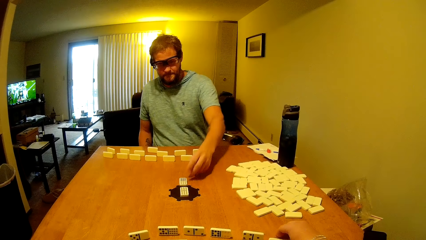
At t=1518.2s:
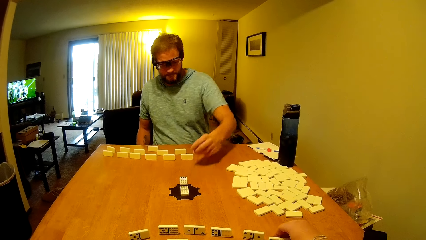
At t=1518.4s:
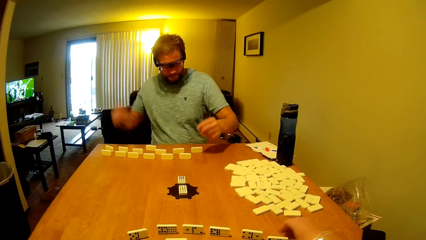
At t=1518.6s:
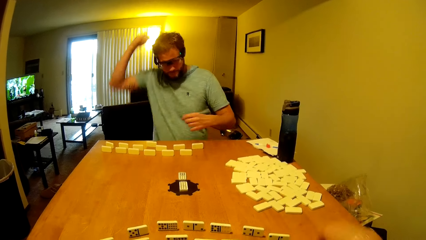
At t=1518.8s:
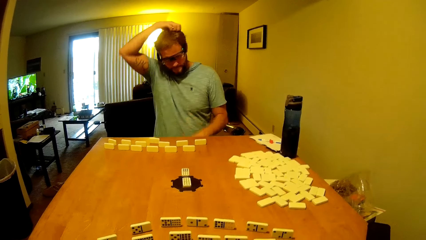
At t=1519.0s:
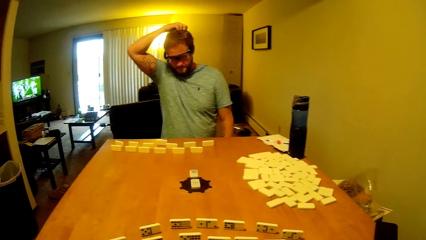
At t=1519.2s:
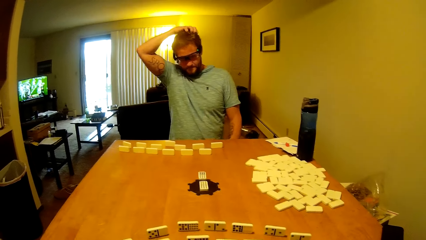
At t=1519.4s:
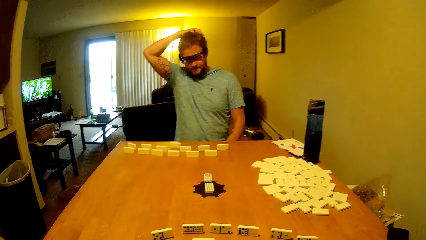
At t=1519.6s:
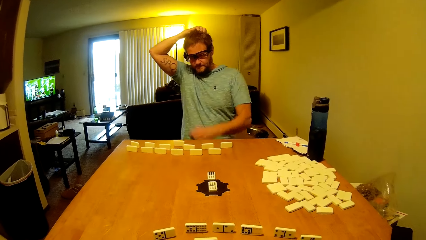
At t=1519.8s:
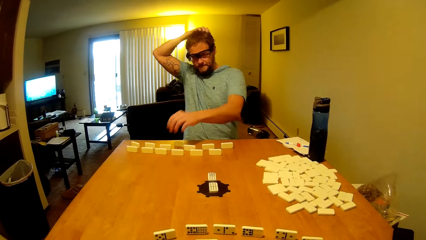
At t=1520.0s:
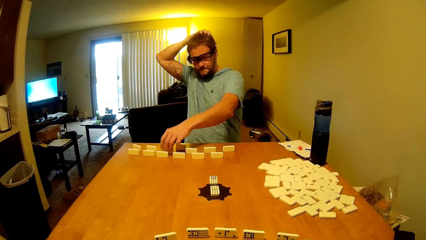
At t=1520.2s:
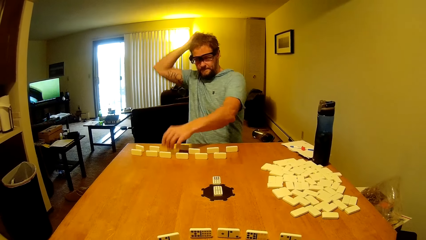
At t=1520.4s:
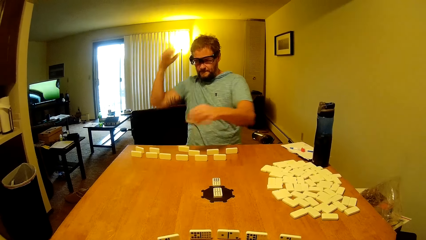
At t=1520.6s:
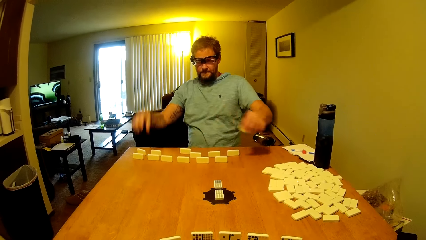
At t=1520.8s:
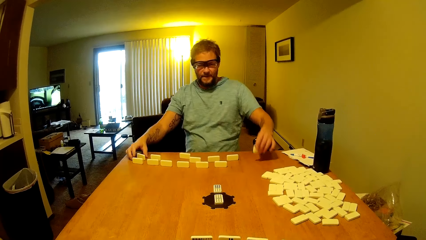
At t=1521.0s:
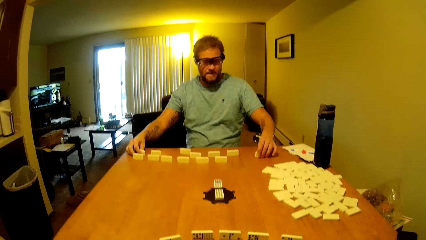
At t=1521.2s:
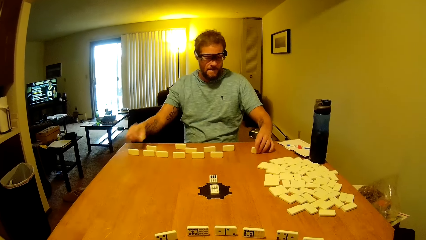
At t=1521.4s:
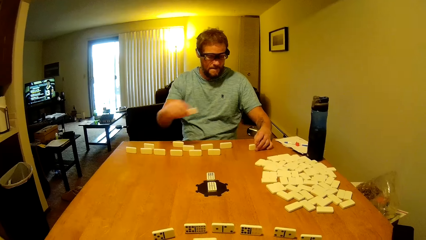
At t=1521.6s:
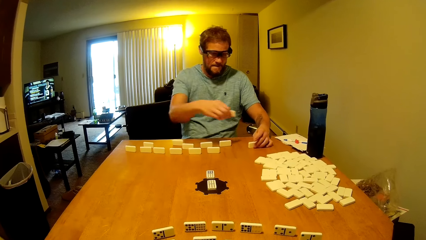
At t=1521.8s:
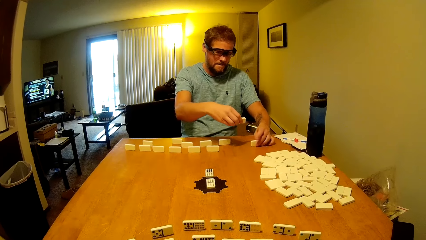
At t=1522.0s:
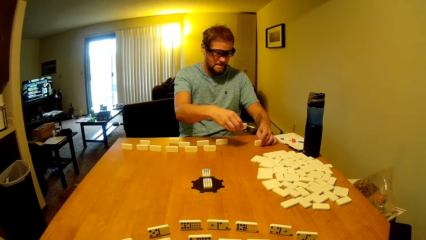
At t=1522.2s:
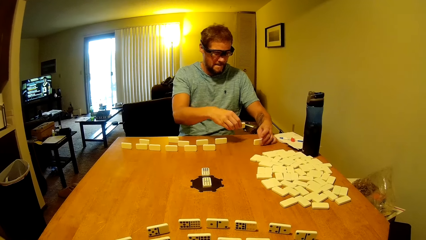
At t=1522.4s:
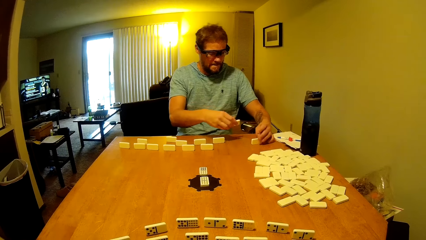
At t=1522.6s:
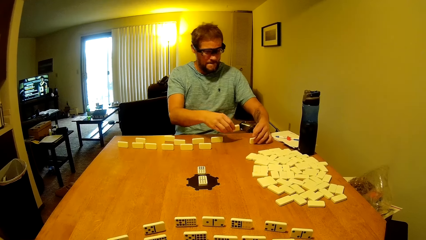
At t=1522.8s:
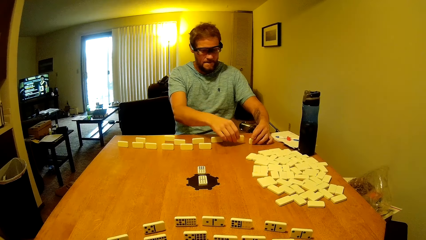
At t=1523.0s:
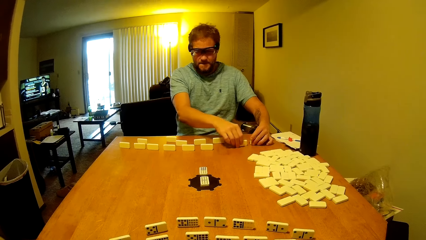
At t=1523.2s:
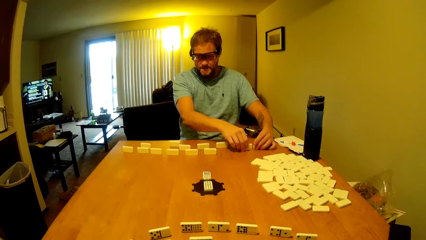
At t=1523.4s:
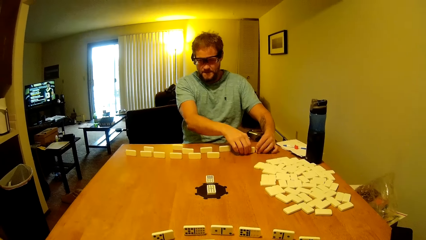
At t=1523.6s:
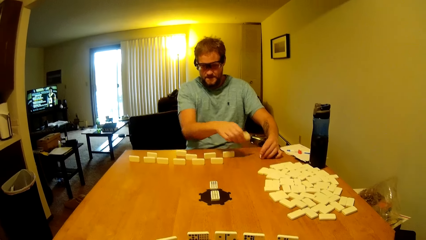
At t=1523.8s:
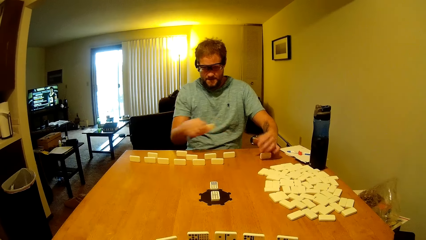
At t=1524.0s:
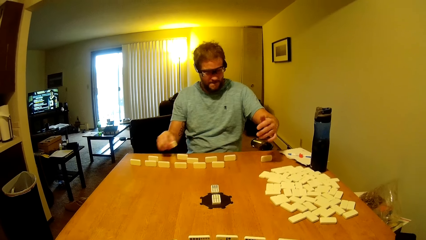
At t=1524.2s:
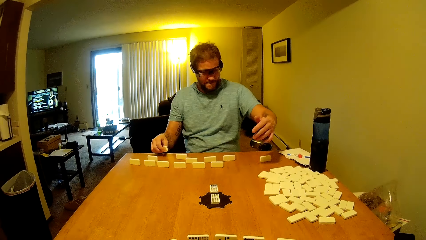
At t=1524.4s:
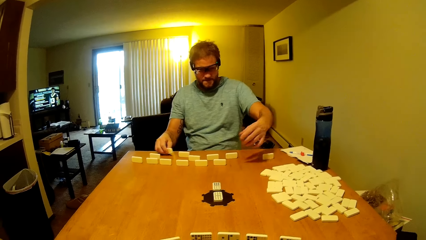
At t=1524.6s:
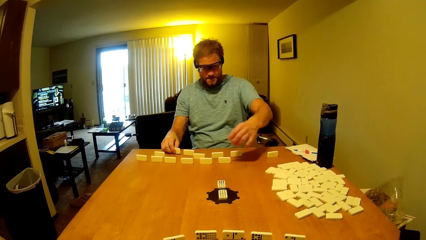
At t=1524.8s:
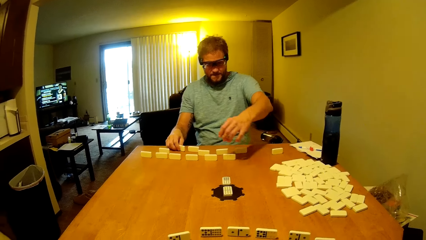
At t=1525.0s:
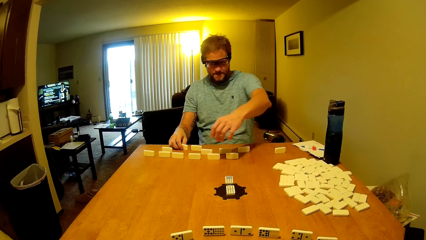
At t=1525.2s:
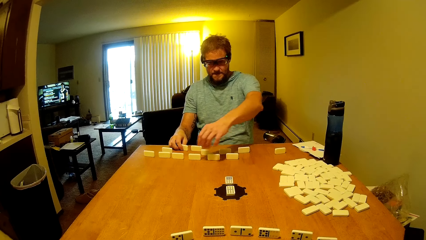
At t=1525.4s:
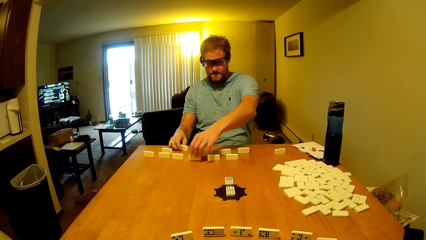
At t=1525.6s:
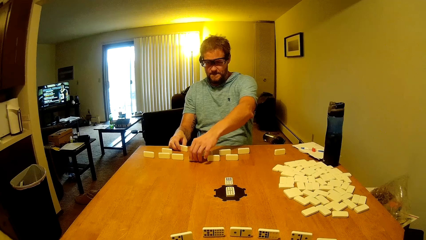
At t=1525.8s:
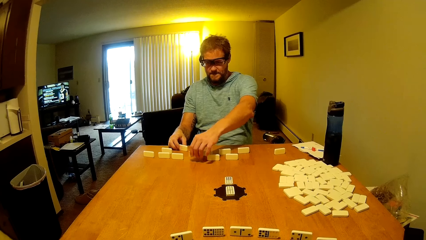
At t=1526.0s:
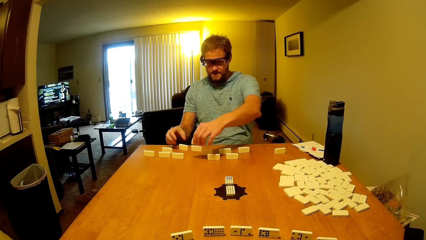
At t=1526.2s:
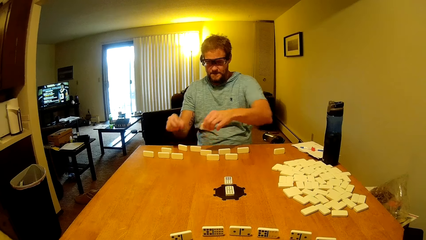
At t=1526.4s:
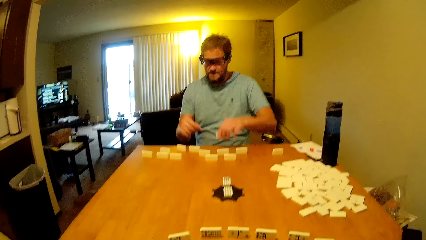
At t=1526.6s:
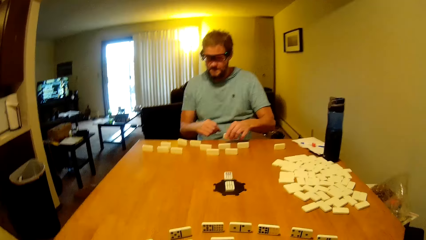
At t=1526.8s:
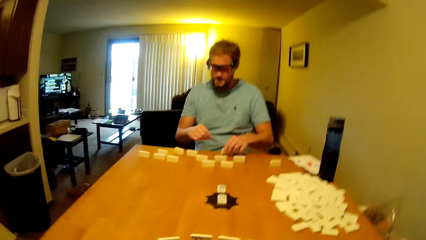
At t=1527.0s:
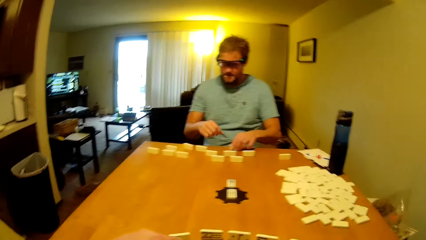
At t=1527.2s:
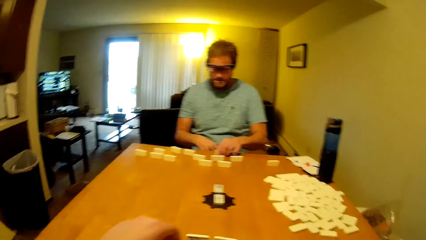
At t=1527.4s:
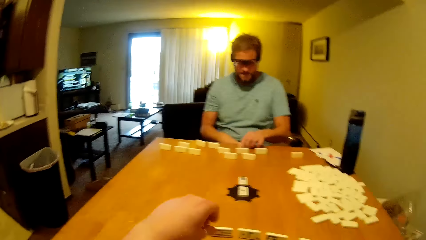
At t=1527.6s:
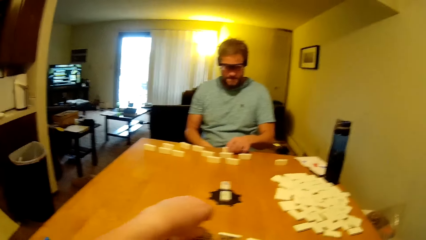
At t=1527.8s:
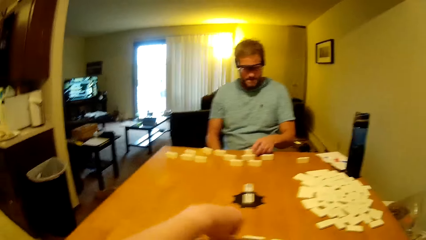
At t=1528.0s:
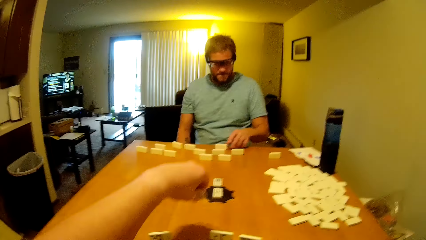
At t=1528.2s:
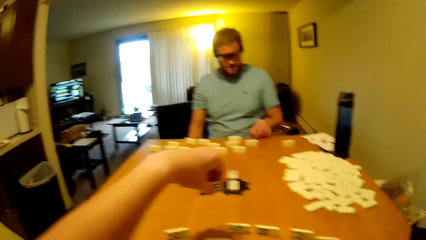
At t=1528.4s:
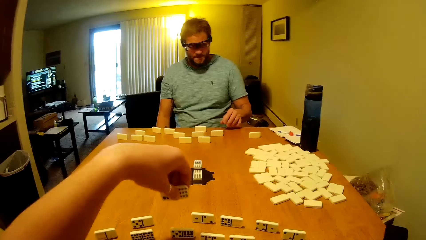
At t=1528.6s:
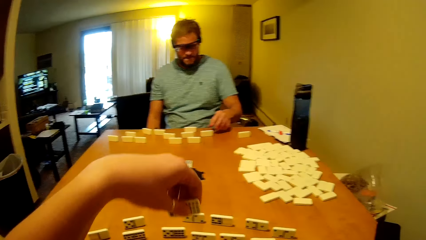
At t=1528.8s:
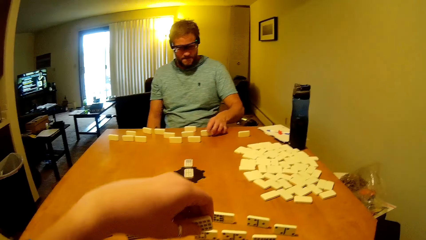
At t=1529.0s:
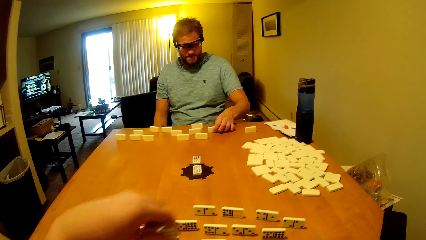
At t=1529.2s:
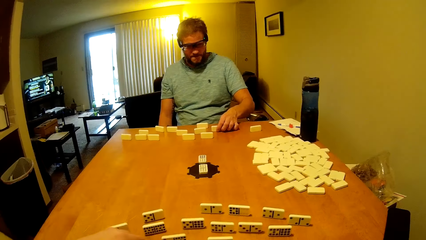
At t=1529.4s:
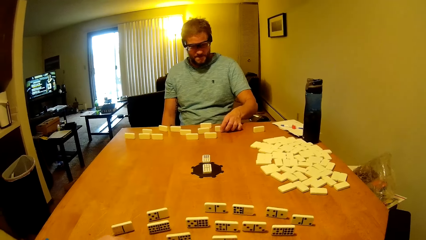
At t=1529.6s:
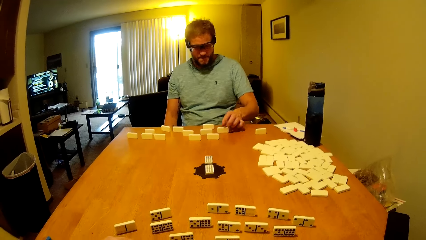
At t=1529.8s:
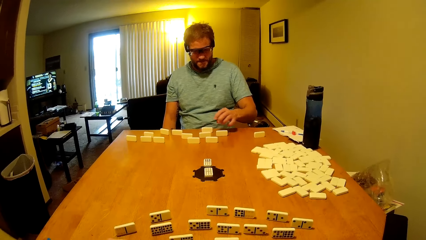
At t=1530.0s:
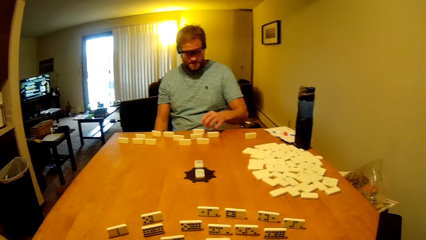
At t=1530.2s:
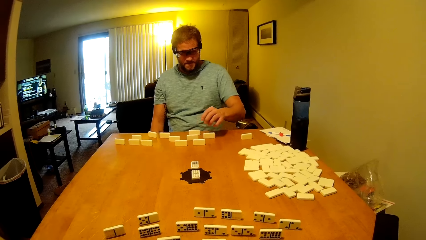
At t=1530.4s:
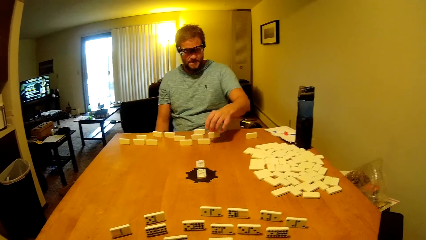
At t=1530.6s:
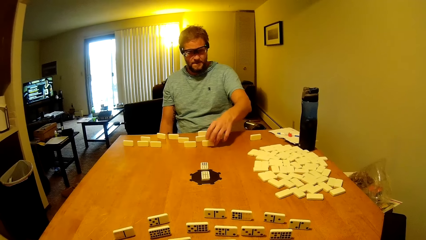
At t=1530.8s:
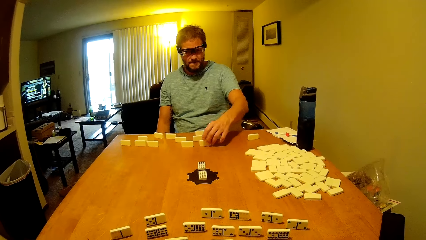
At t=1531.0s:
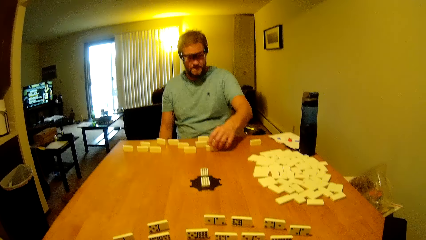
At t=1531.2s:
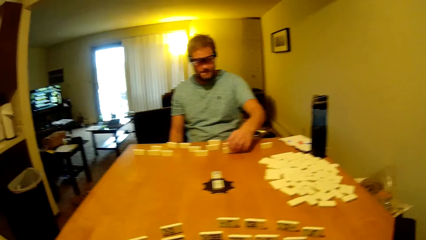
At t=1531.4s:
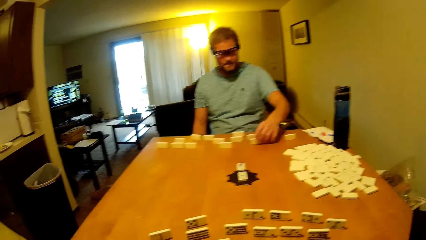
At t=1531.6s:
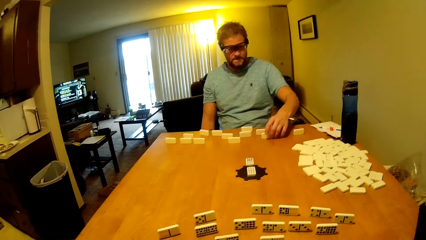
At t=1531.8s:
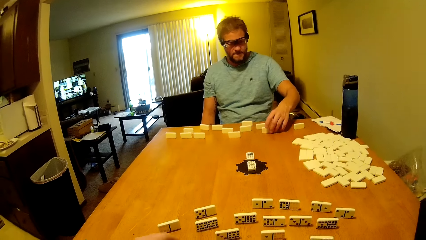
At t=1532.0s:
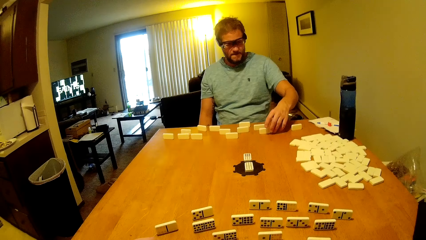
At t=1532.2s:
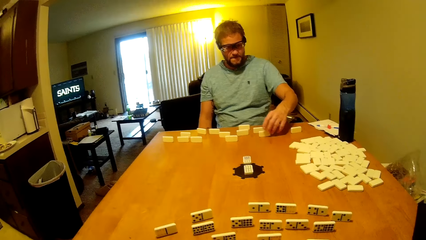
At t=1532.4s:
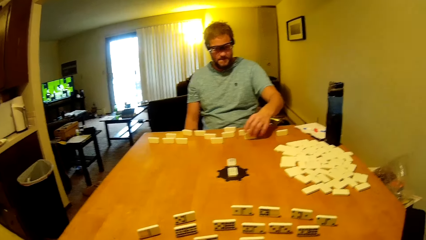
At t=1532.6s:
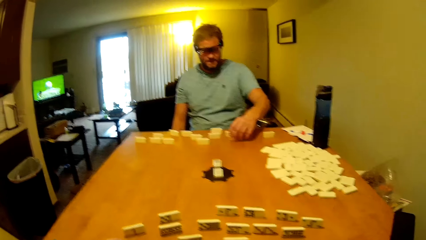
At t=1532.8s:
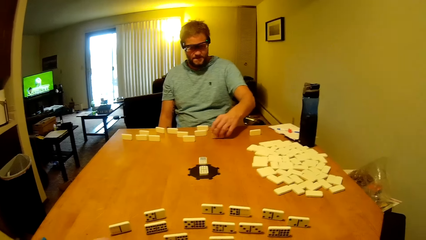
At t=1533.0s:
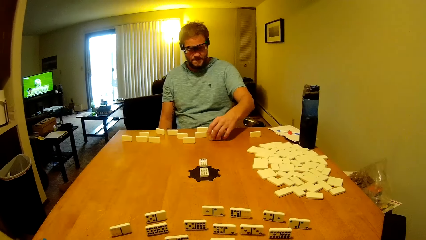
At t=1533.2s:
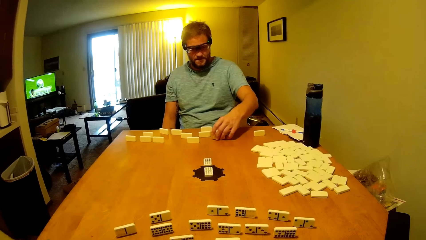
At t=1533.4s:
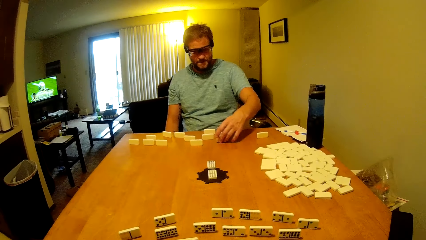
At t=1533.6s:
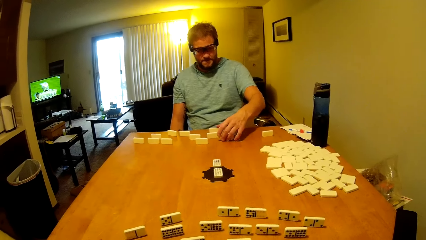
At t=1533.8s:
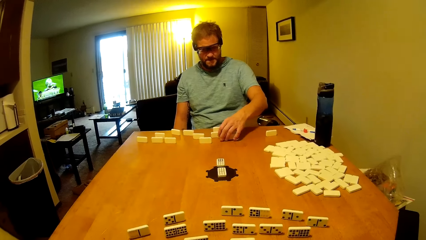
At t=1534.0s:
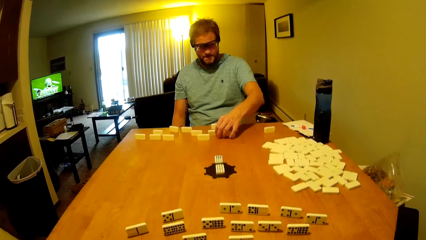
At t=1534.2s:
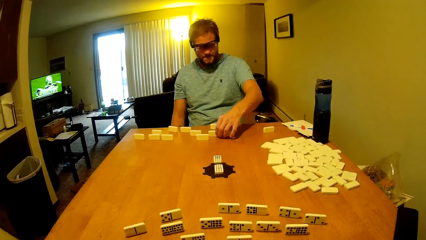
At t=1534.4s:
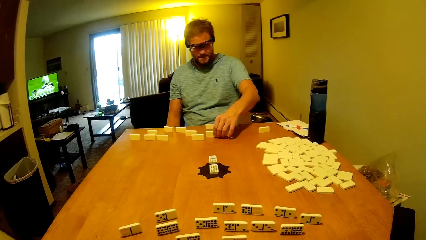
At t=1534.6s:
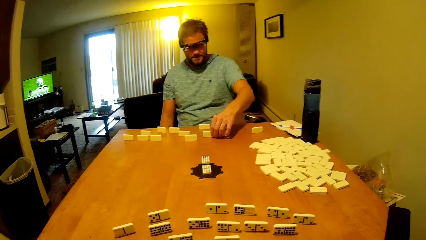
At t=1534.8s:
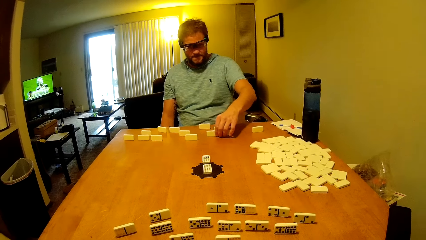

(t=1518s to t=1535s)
A man puts a domino tile on the table. The camera wearer puts the domino tile on the table. The man scratches the head, picks a domino tile on the table and moves the word boards. He picks a domino tile on the table again. He puts a domino tile on the table. He puts a domino tile on the table again. The camera wearer sings. The man picks a domino tile on the table, puts a domino tile on the table, picks a domino tile on the table and puts a domino tile on the table. The camera wearer holds a domino tile. They place the word board on the table. The man touches a domino tile on the table and moves a domino tile on the table.
